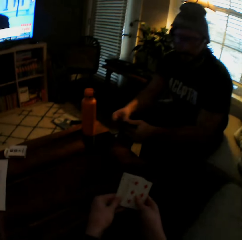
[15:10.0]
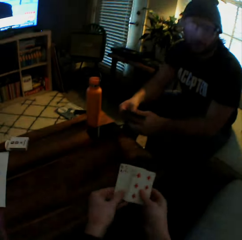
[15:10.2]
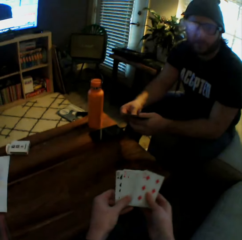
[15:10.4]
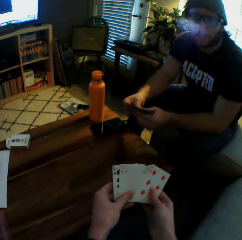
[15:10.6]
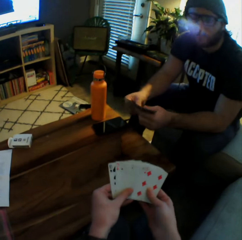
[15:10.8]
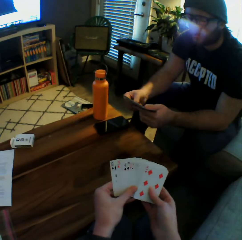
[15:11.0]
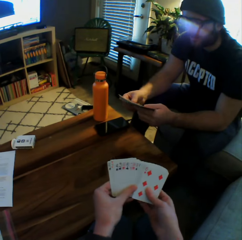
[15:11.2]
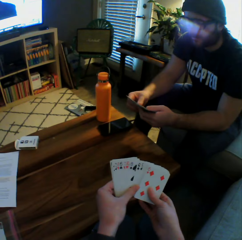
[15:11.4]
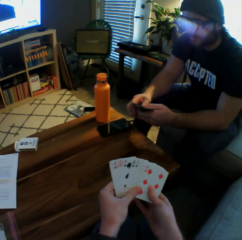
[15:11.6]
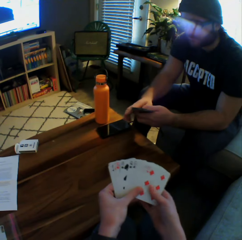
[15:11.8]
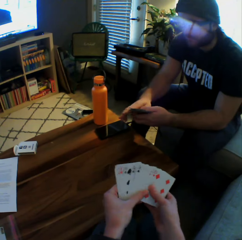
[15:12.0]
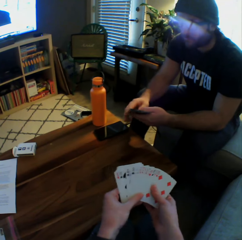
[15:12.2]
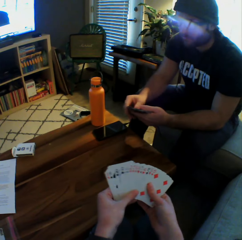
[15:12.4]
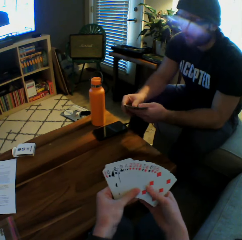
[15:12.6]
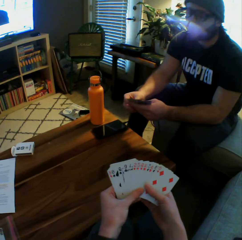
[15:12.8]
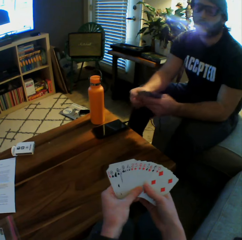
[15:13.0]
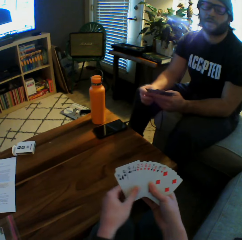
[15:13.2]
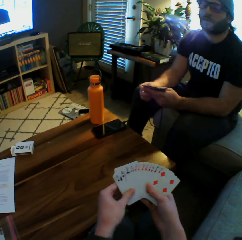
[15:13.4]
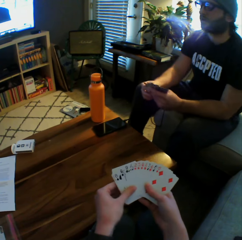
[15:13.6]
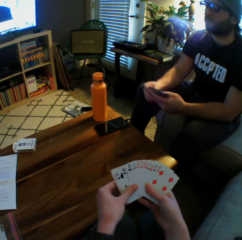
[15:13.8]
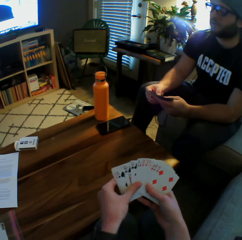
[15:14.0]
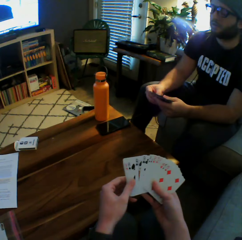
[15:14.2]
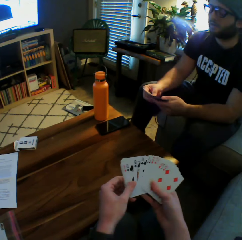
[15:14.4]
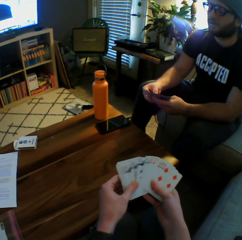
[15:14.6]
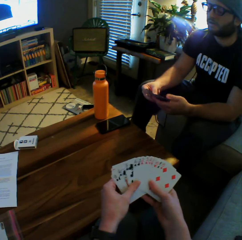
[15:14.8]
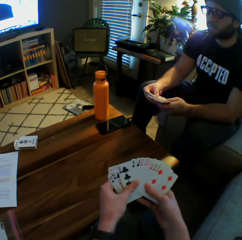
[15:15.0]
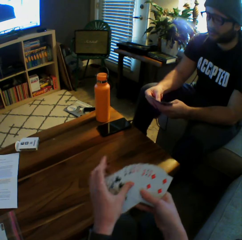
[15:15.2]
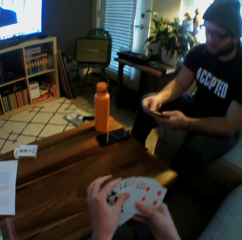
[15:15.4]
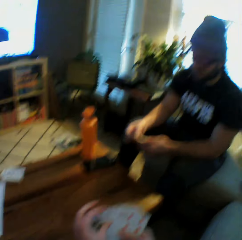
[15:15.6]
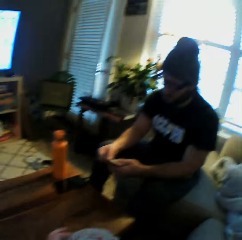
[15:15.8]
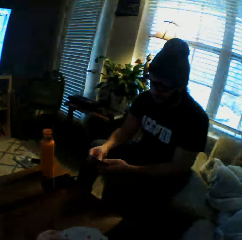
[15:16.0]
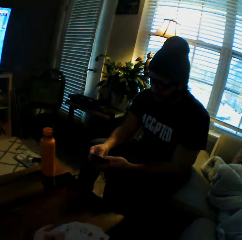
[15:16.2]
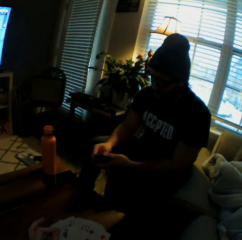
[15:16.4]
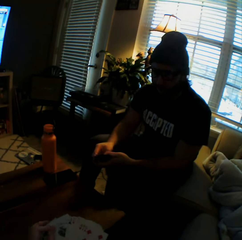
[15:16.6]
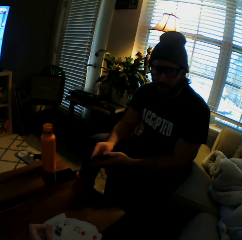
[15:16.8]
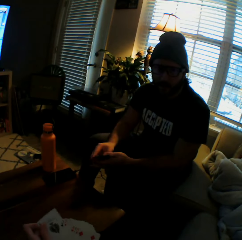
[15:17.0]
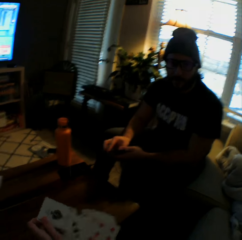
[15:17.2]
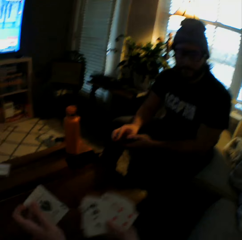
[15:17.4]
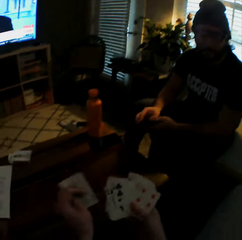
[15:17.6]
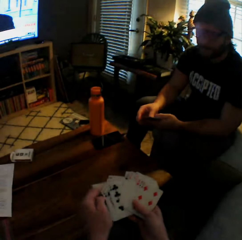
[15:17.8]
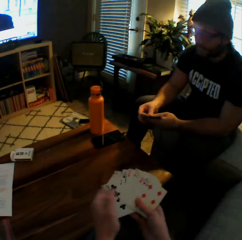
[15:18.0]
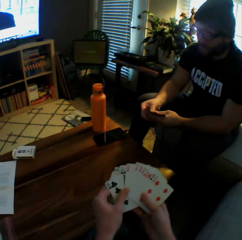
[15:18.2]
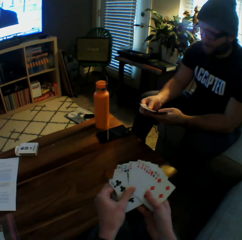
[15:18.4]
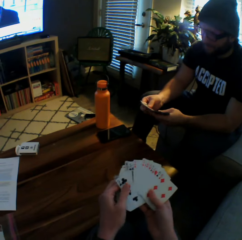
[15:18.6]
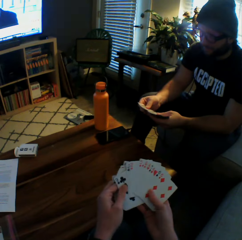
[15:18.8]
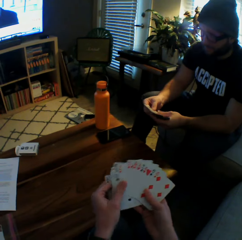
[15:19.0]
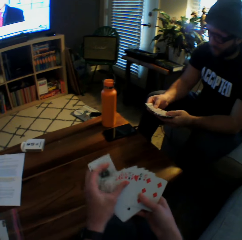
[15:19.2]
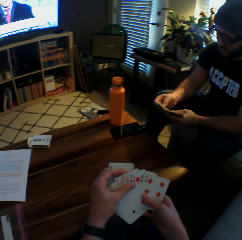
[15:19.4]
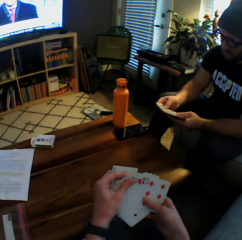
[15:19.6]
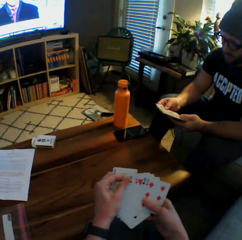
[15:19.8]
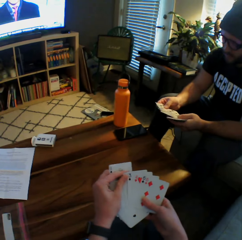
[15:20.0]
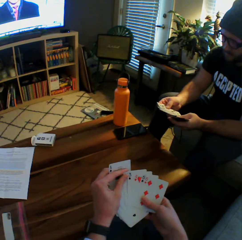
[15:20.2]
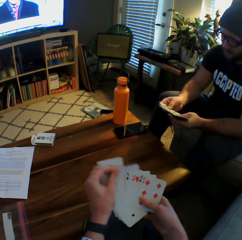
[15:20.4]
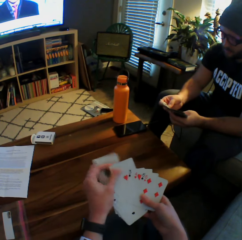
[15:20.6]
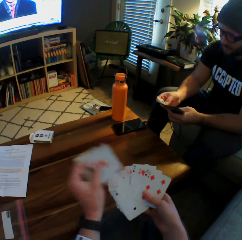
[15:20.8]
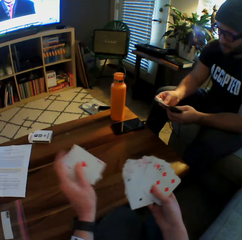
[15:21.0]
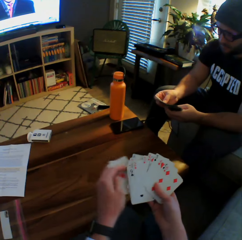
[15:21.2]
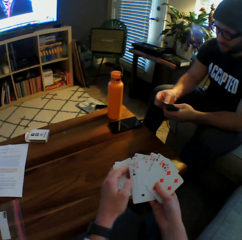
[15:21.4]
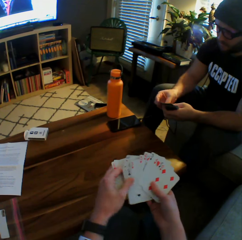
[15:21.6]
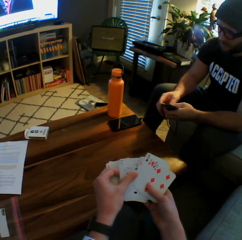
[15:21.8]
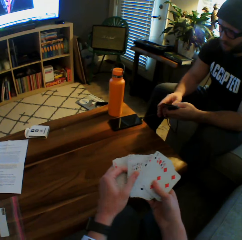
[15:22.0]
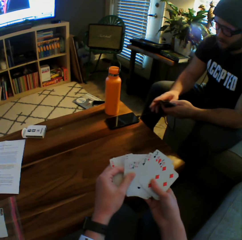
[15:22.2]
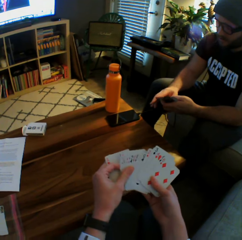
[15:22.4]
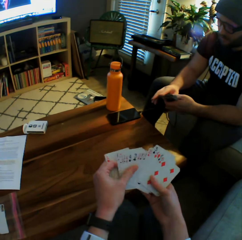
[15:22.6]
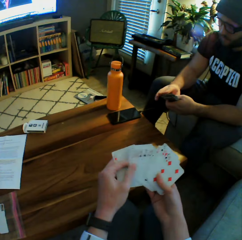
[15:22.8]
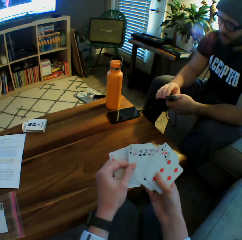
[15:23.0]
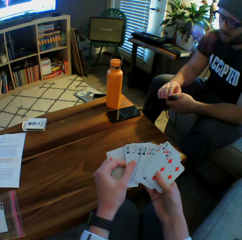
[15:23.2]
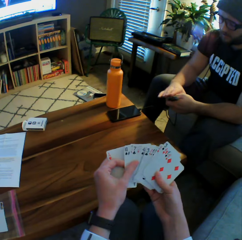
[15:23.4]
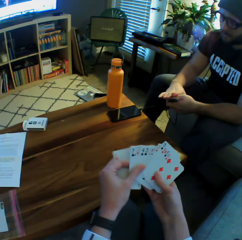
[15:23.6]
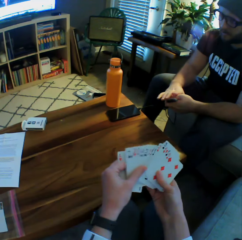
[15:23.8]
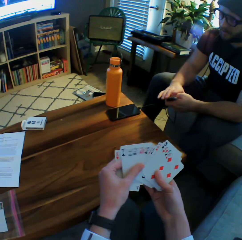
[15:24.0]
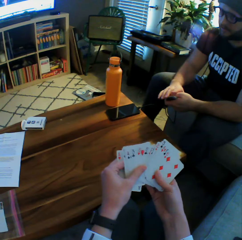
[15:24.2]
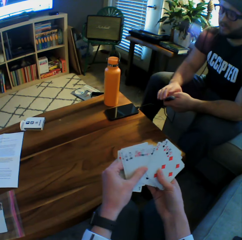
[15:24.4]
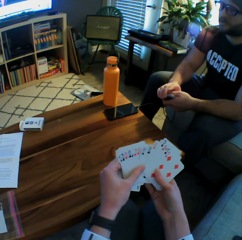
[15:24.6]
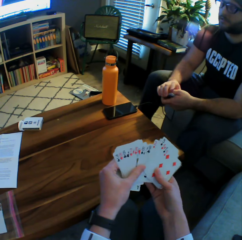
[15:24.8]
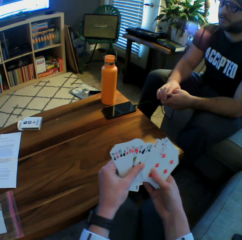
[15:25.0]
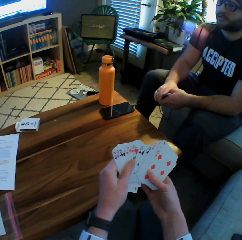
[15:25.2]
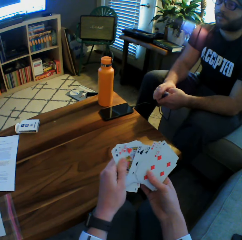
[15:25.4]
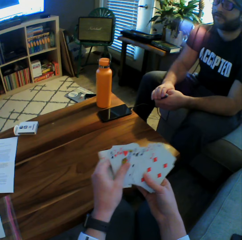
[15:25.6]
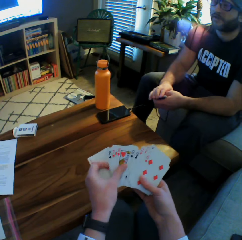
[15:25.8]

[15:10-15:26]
The camera wearer arranges the playing cards with both hands. A man arranges the cards with both hands. The camera wearer interacts with the man. They arrange the cards with both hands.

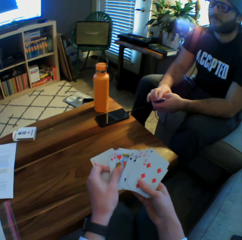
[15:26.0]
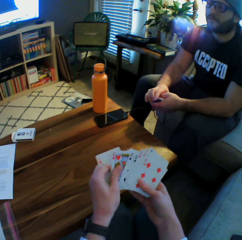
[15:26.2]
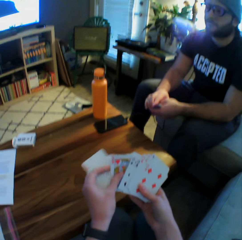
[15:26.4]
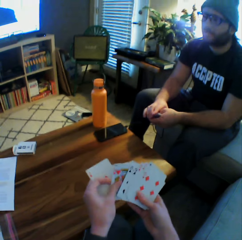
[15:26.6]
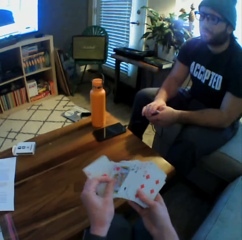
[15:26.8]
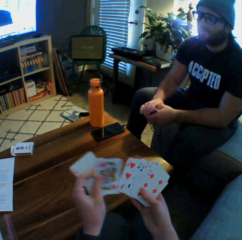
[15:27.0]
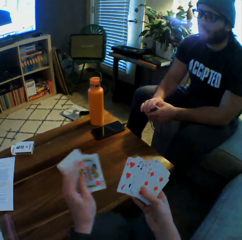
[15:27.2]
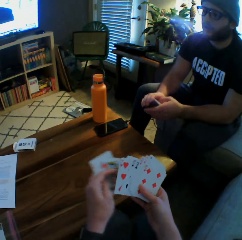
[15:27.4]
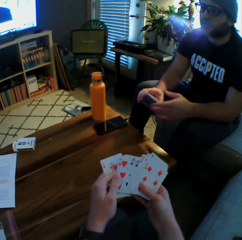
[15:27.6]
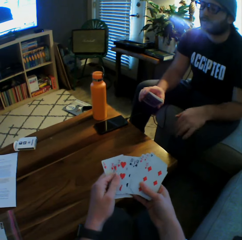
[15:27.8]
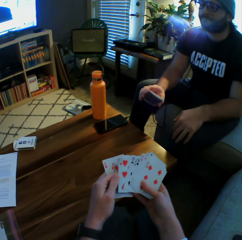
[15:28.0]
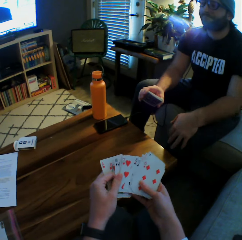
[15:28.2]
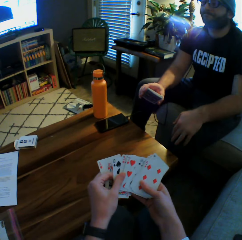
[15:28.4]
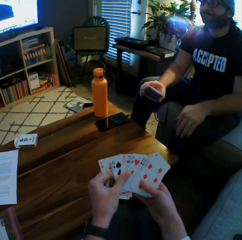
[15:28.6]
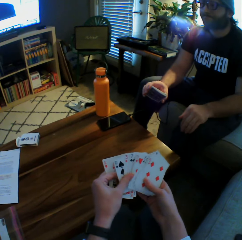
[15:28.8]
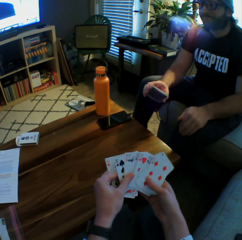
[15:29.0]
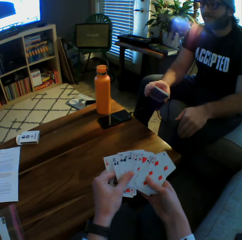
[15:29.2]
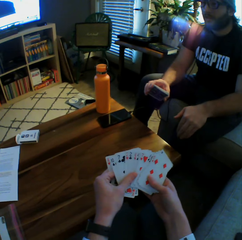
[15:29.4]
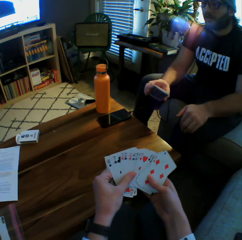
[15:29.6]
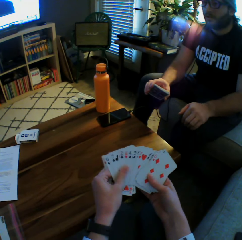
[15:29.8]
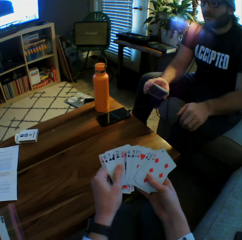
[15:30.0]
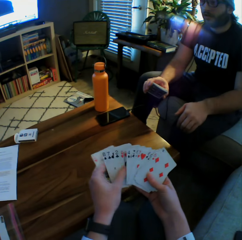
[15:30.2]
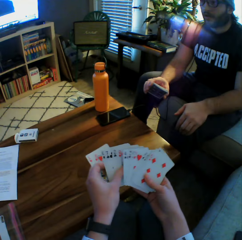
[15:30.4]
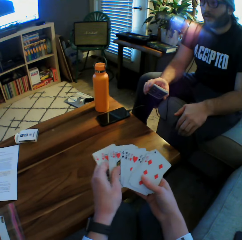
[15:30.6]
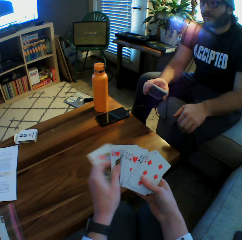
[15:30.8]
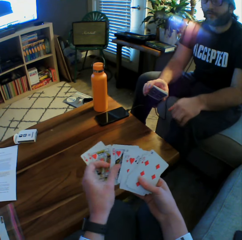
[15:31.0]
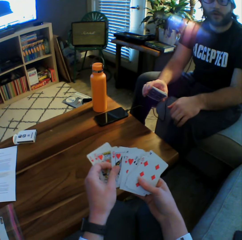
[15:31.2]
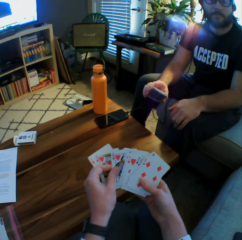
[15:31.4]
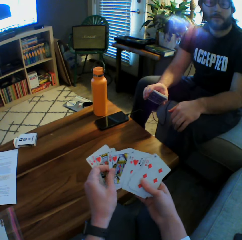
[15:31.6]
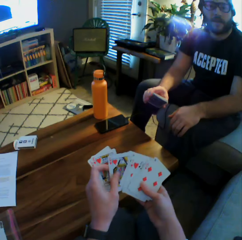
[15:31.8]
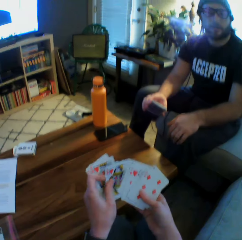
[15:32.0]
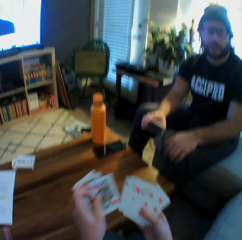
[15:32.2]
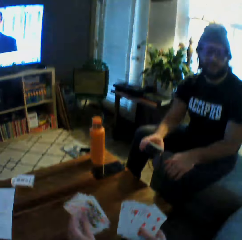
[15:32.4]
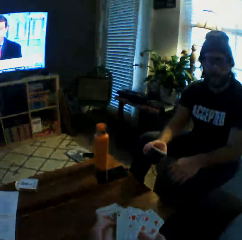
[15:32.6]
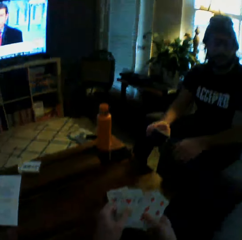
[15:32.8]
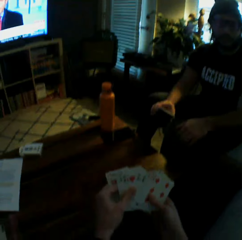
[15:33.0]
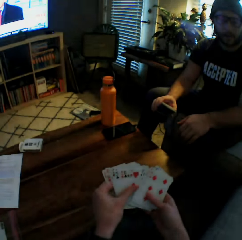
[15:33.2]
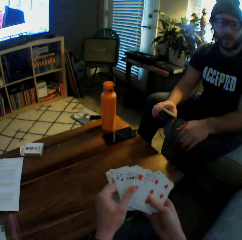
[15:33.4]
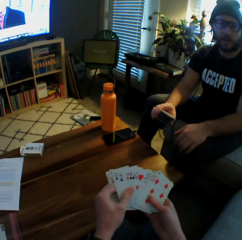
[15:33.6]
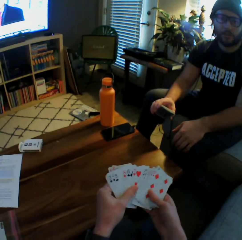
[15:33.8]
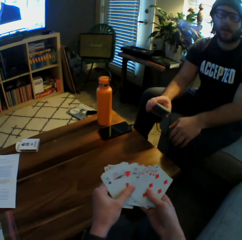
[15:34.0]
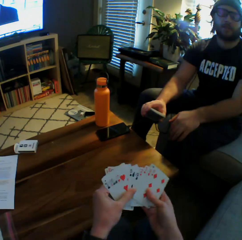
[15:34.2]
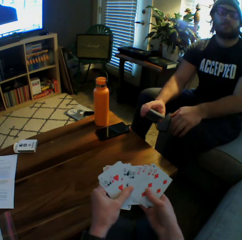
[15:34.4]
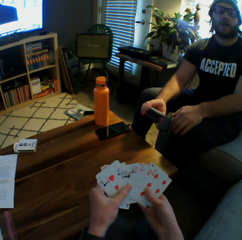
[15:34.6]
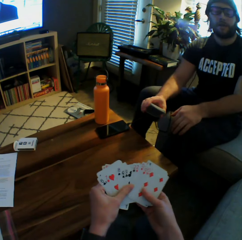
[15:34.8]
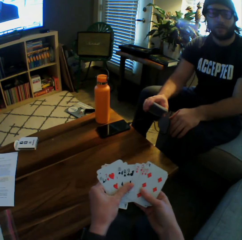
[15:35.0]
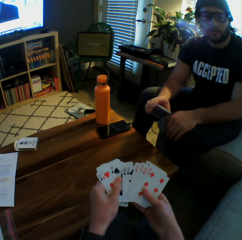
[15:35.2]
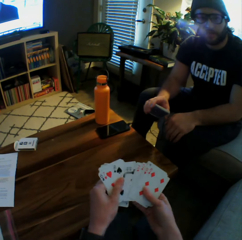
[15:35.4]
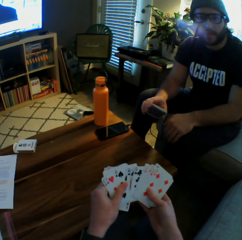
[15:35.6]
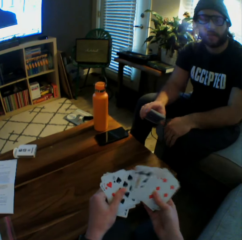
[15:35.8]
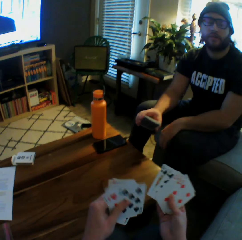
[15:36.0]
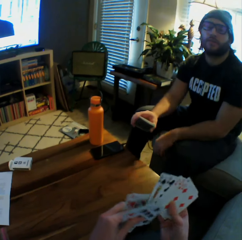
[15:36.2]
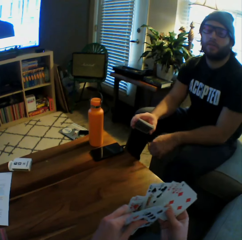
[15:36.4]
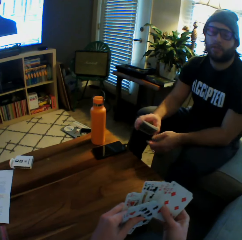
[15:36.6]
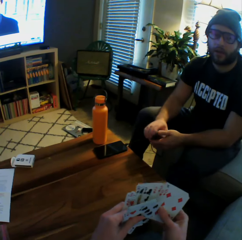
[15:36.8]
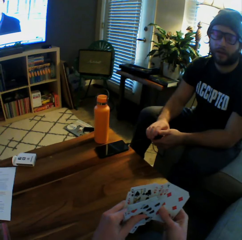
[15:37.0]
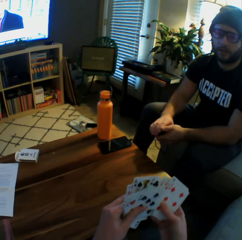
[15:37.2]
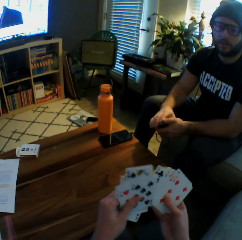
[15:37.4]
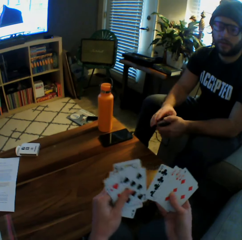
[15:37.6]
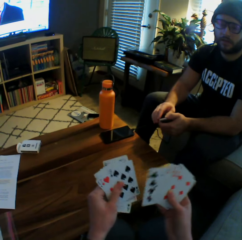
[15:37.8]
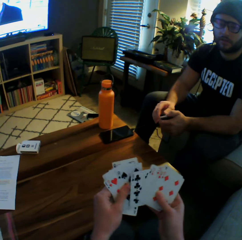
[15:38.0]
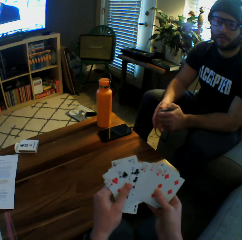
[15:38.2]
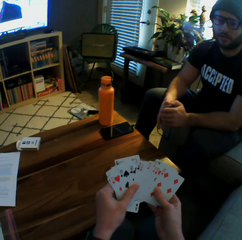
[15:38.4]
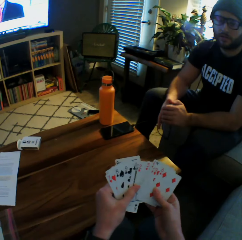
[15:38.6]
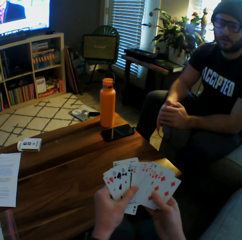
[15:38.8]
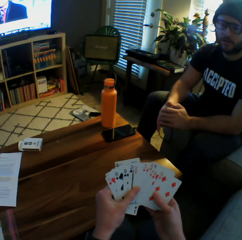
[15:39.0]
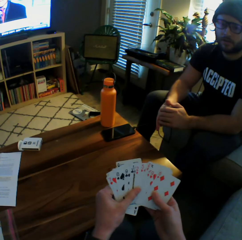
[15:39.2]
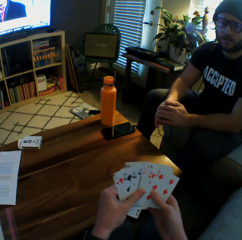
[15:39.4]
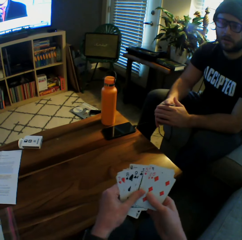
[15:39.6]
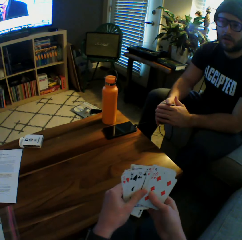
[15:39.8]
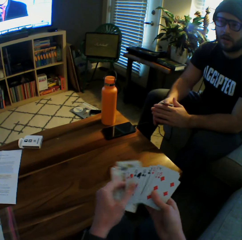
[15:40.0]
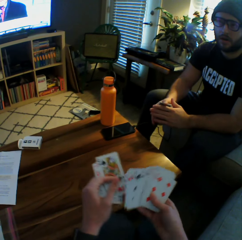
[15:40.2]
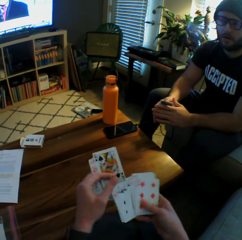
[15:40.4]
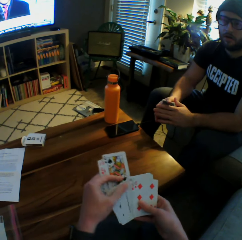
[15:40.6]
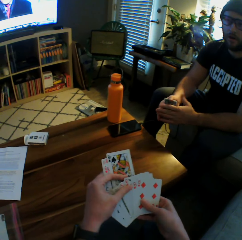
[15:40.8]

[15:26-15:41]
The man rubs his right palm on his knees. The camera wearer interacts with the man. They arrange the cards with both hands. The man holds the cards with both hands.
